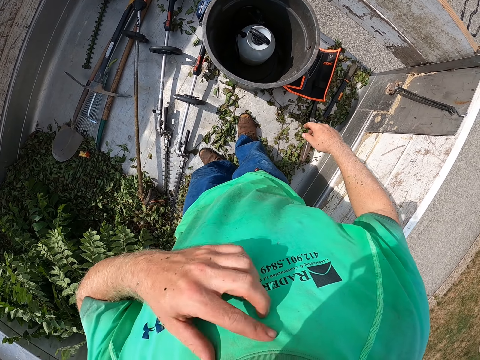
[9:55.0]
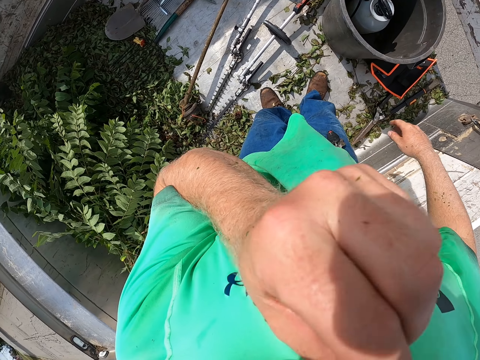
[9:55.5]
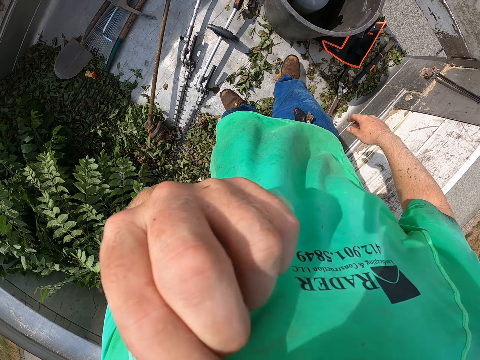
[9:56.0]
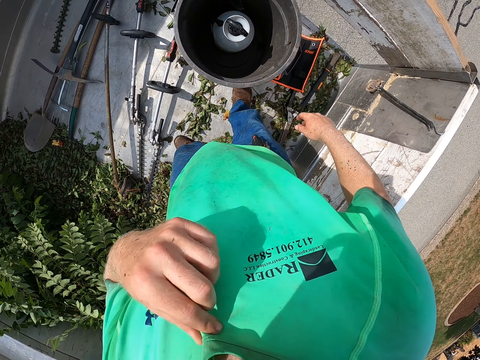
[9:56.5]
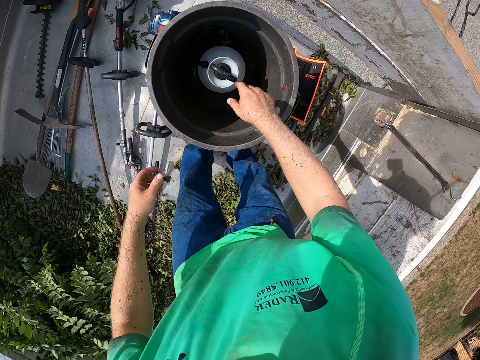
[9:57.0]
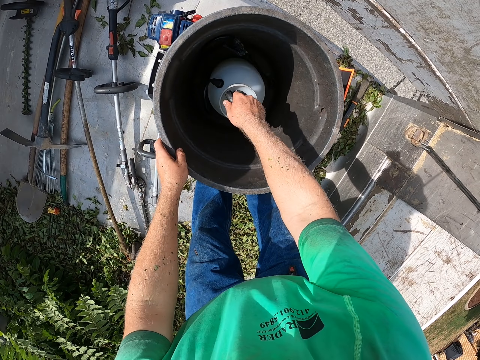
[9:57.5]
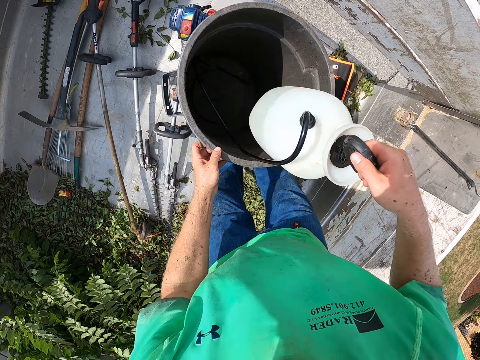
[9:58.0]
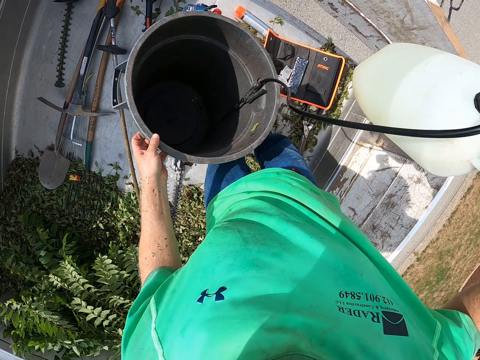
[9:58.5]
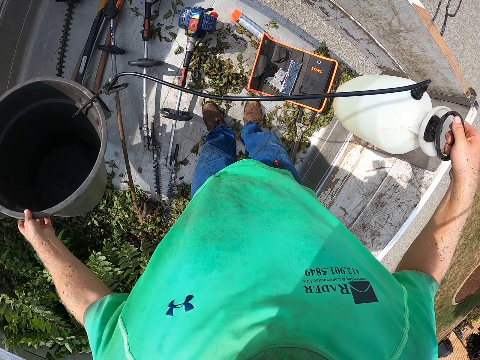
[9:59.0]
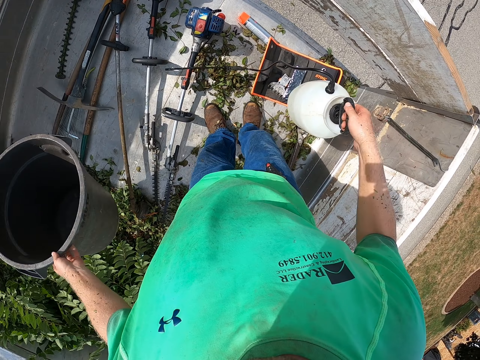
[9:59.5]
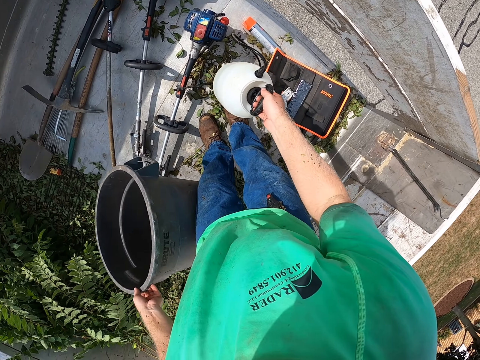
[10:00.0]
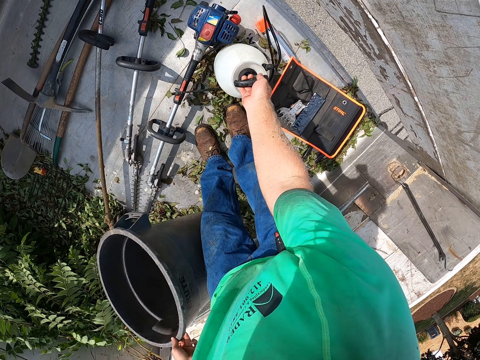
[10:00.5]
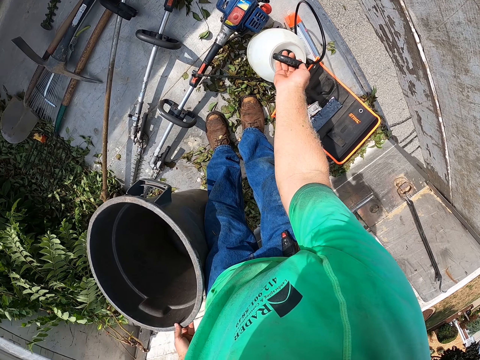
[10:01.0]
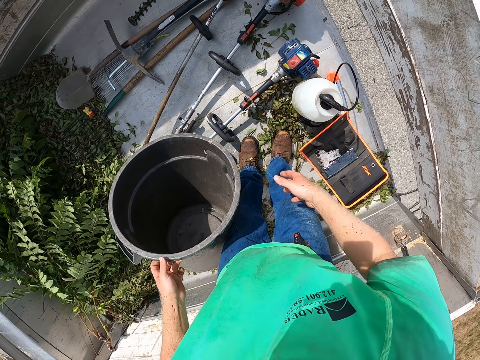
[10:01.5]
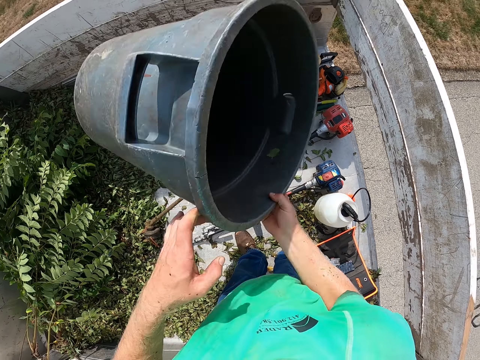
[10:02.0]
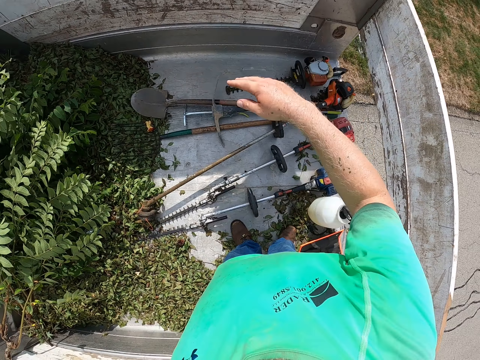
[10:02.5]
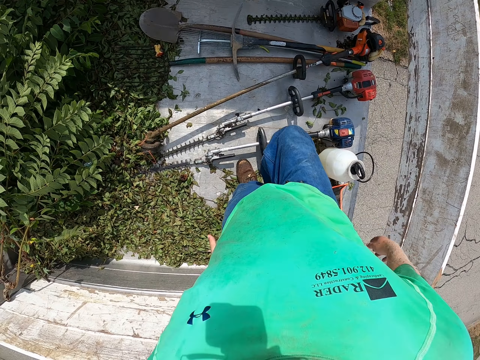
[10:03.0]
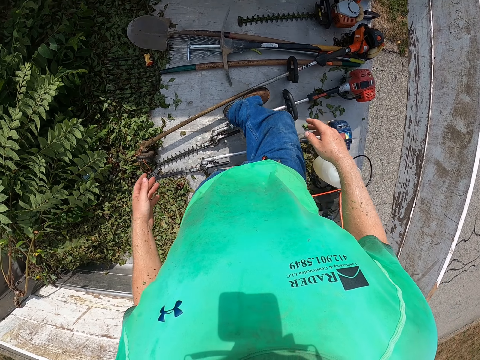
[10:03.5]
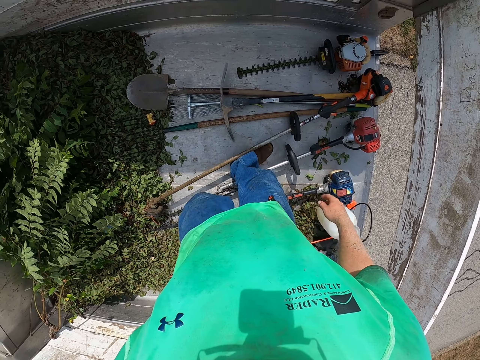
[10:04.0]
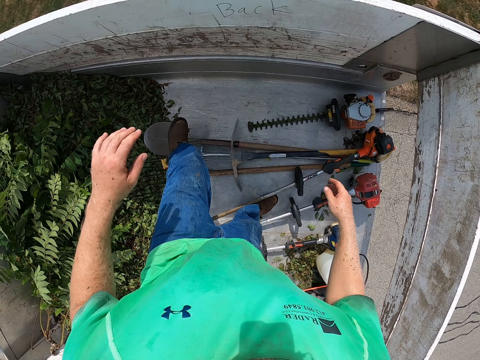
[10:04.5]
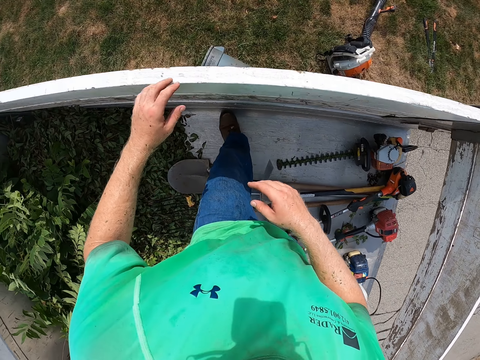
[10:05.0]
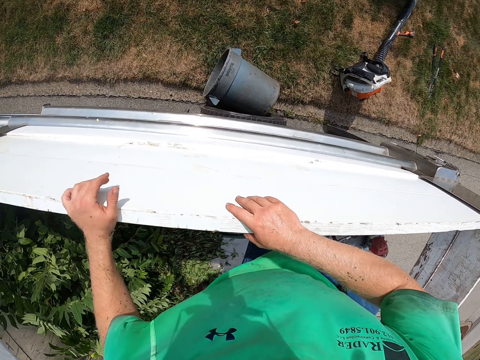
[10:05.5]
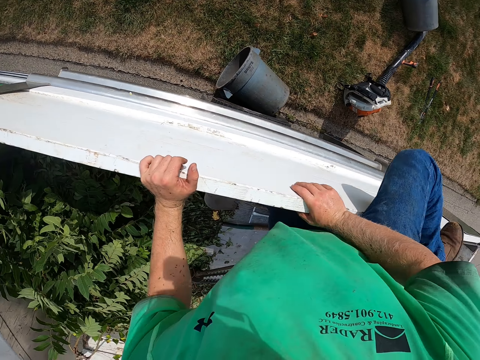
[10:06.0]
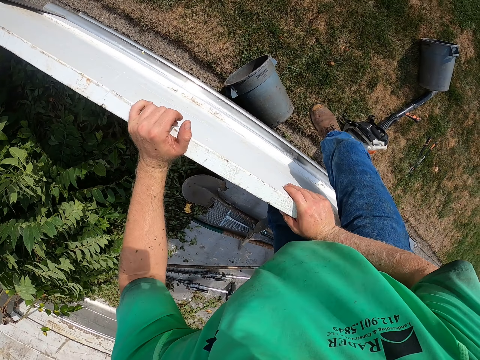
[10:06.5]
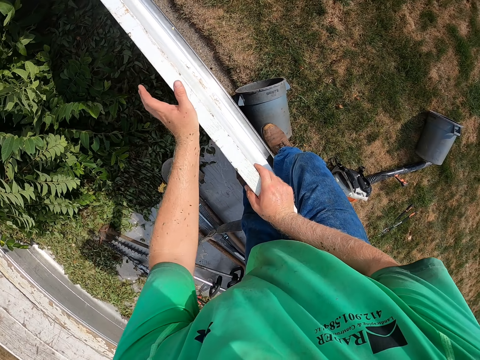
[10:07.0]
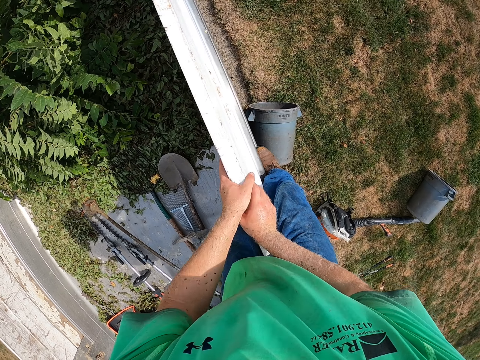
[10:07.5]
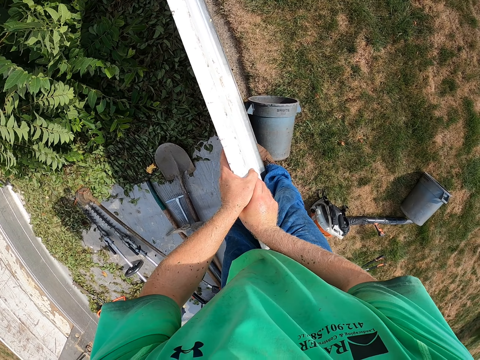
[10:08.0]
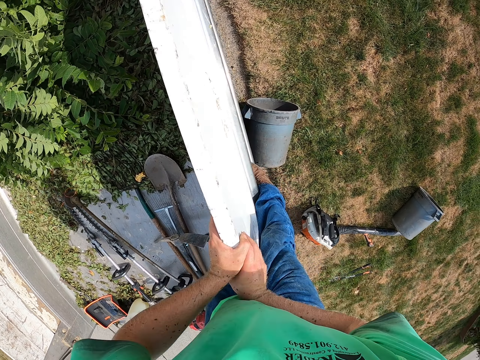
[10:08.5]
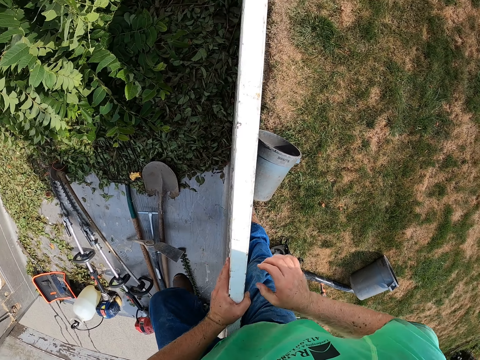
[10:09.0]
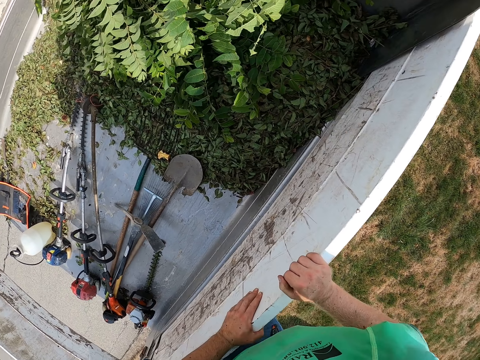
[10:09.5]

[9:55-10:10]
The camera wearer holds a bucket or trash can in the truck with his left hand. He removes a sprayer from the bucket in the truck with his right hand. He lifts the trash can. He drops the sprayer with his right hand in the truck. He holds the bucket with both hands. He throws the bucket on the floor with his right hand. He takes a few steps. He climbs down from the truck with both hands.

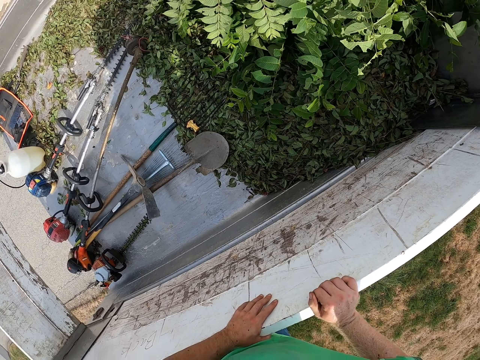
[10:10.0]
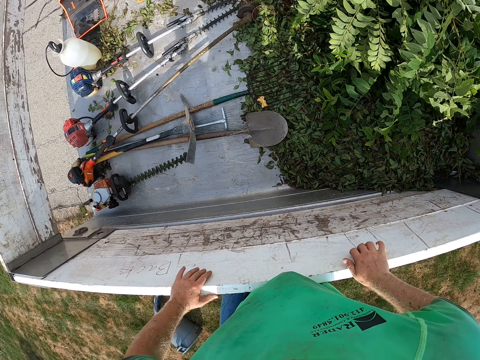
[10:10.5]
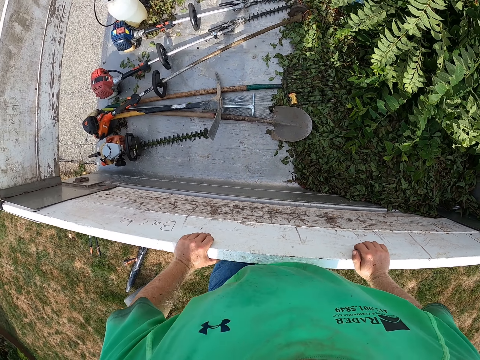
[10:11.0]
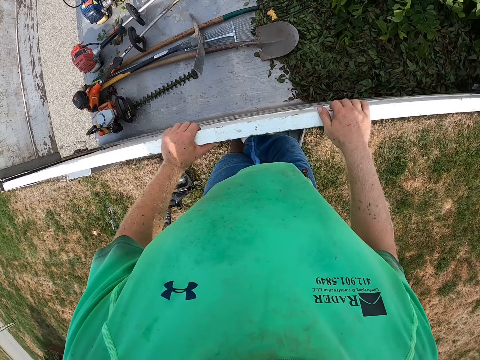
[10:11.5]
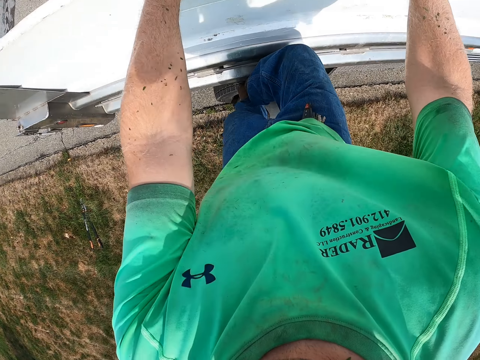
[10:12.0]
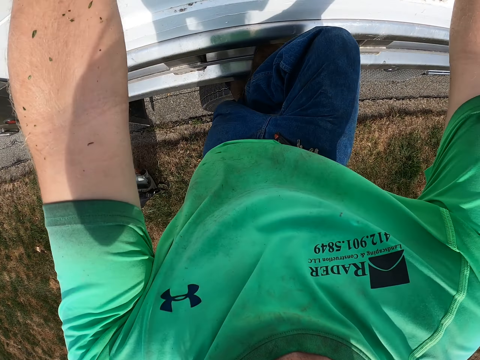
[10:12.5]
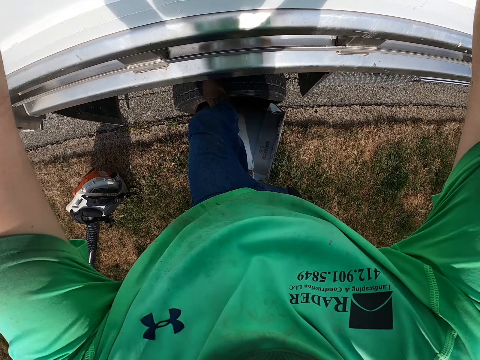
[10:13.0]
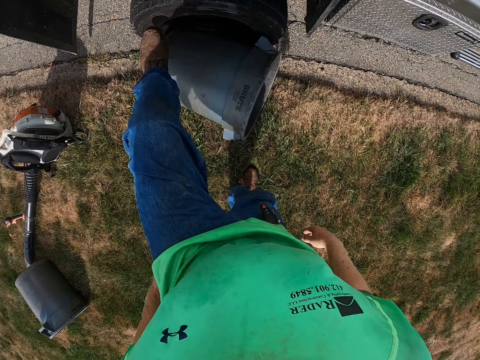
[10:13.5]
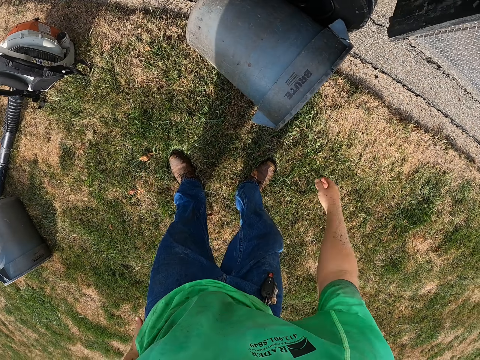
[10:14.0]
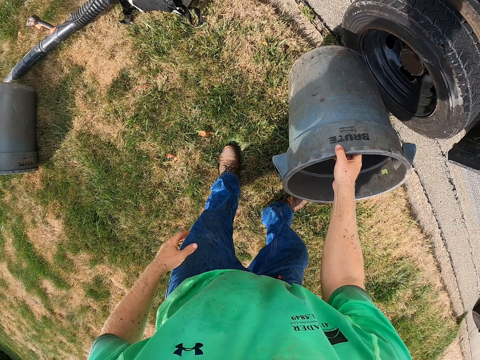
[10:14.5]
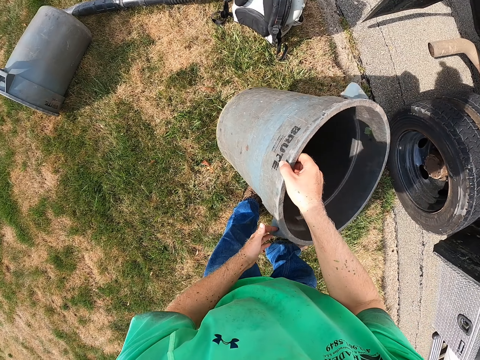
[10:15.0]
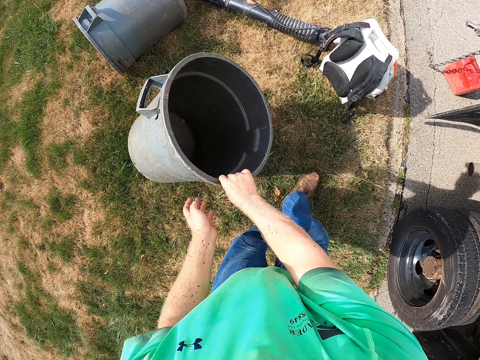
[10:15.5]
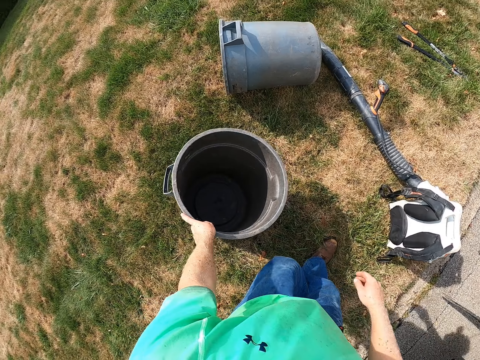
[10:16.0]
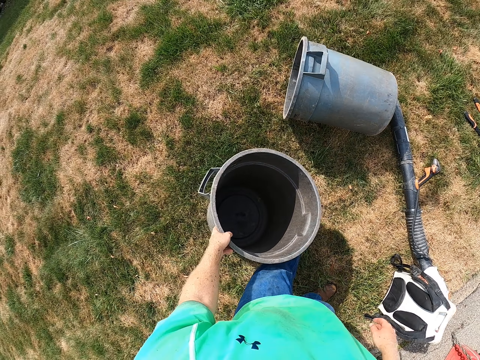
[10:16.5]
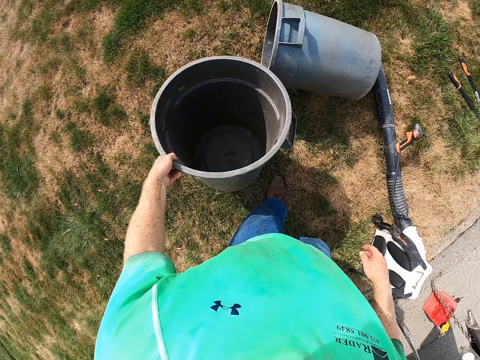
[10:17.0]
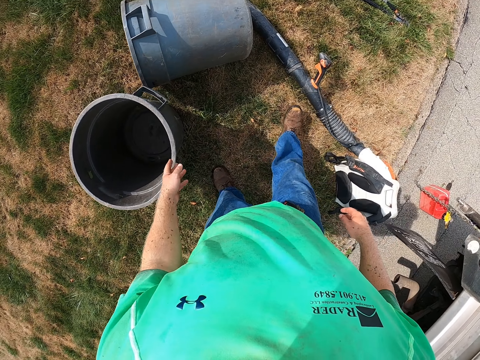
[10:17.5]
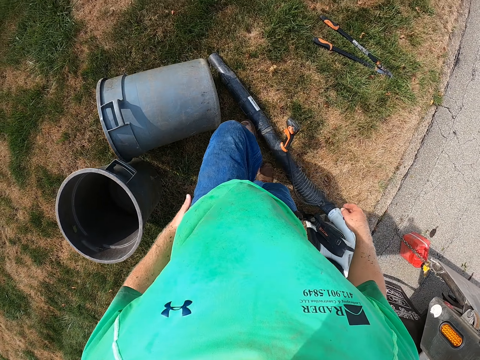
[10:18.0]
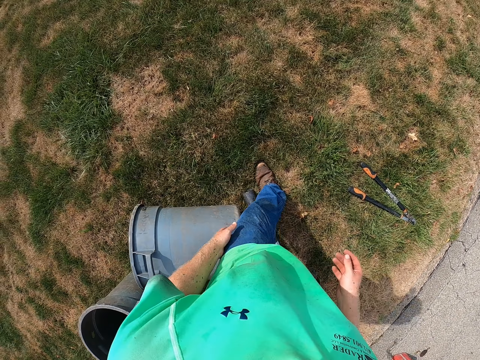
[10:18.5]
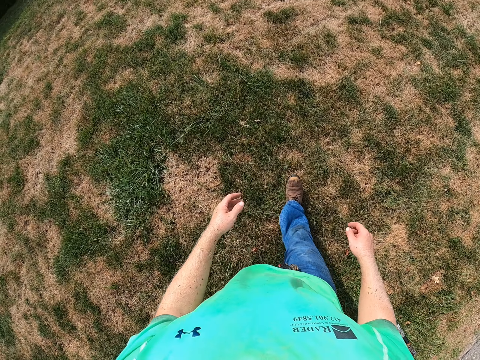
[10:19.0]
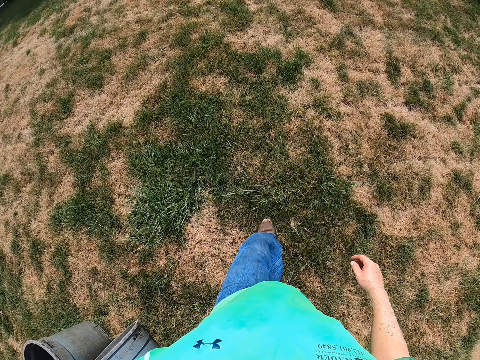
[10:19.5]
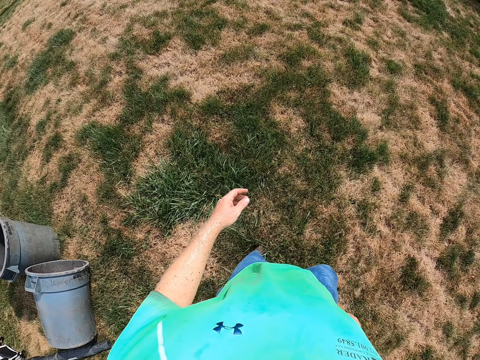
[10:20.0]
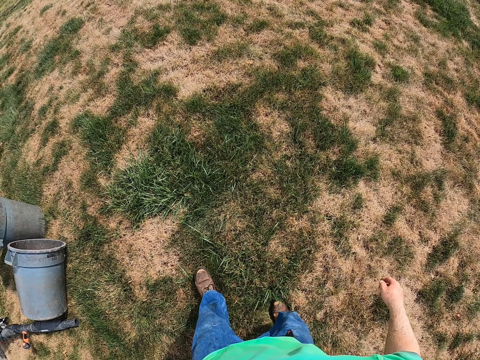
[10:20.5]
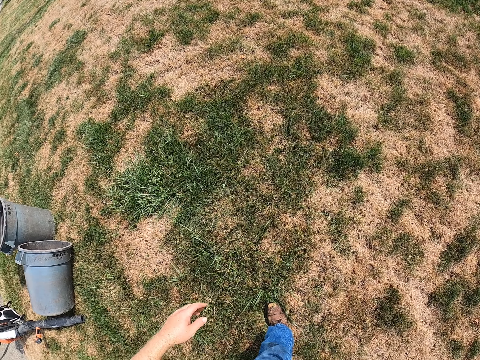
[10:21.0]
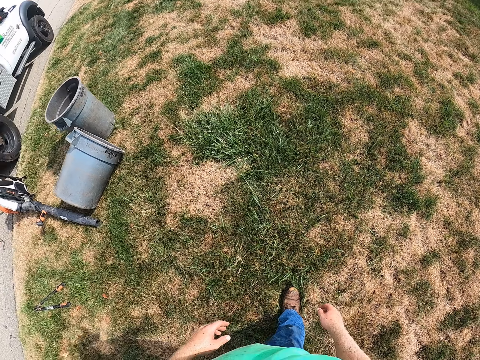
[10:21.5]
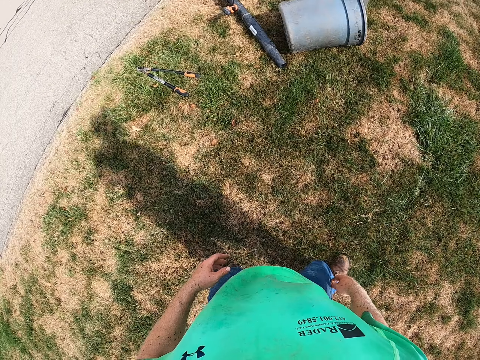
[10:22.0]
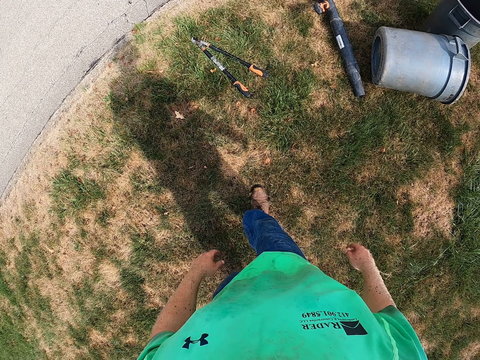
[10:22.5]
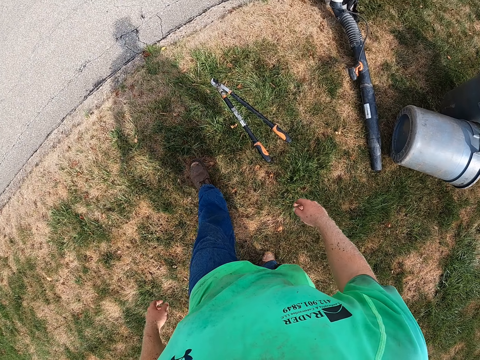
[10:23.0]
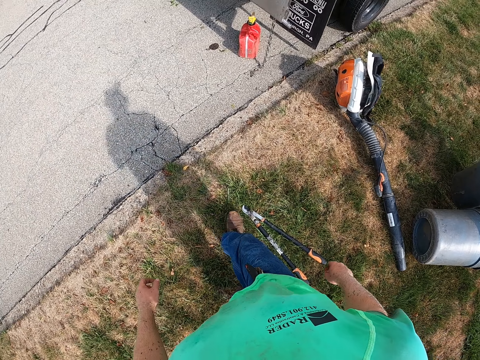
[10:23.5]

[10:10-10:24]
The camera wearer moves a trash can or bucket. He picks the bucket from the floor with his right hand. He holds the bucket with his left hand. He walks. He drops the bucket from his left hand to the floor. He turns.
